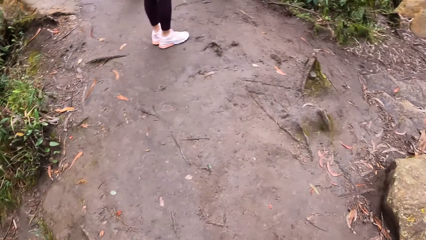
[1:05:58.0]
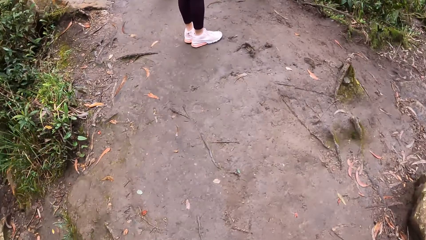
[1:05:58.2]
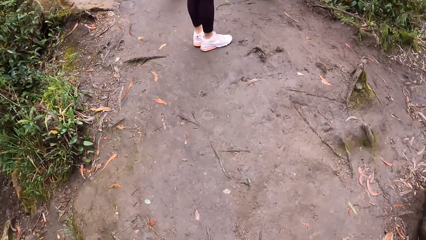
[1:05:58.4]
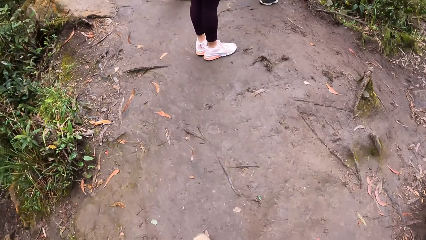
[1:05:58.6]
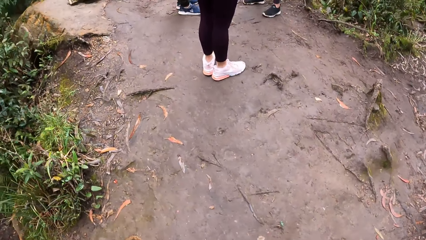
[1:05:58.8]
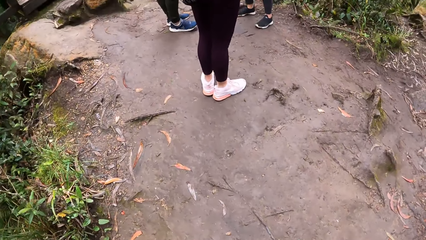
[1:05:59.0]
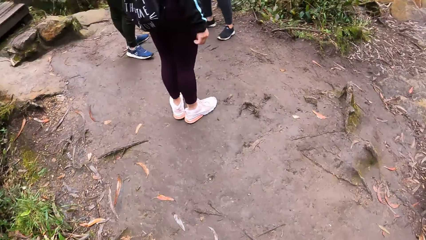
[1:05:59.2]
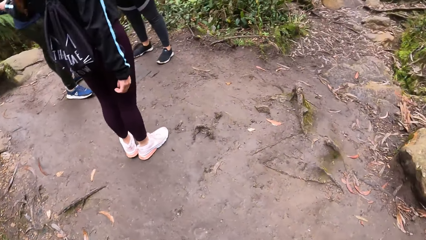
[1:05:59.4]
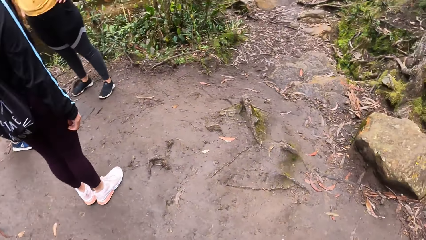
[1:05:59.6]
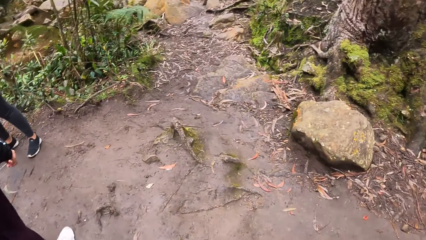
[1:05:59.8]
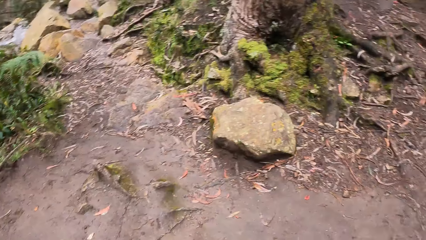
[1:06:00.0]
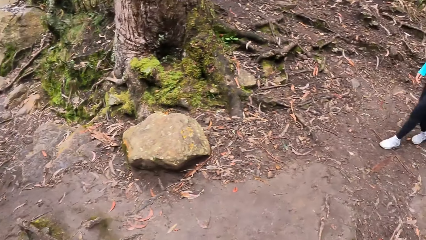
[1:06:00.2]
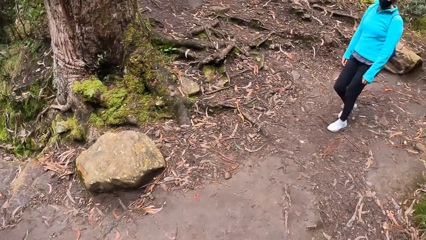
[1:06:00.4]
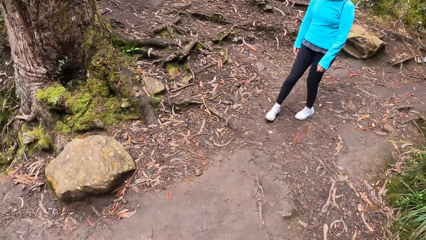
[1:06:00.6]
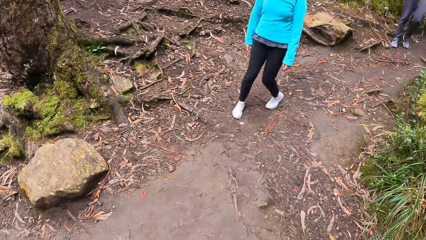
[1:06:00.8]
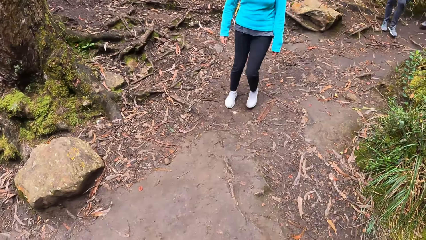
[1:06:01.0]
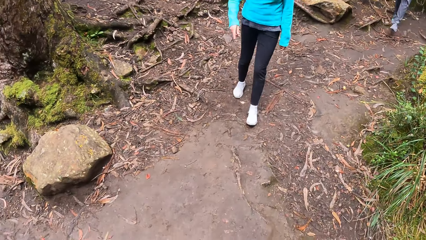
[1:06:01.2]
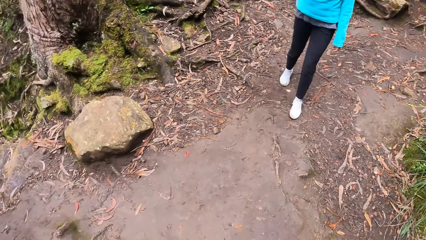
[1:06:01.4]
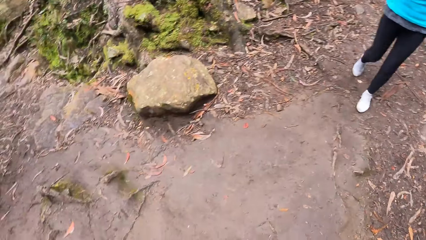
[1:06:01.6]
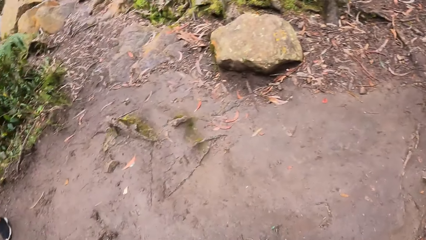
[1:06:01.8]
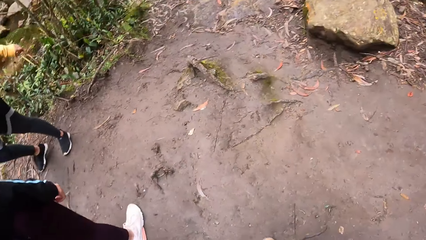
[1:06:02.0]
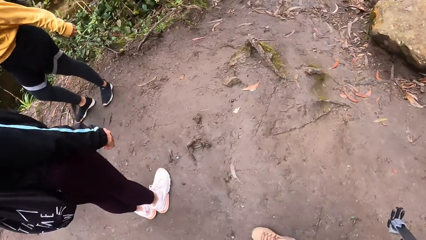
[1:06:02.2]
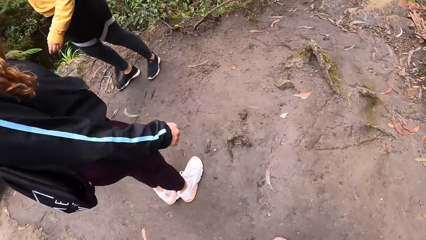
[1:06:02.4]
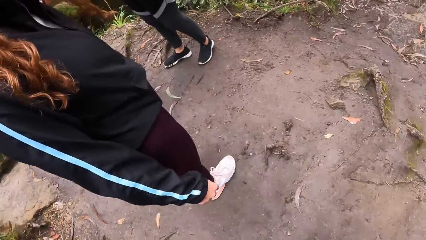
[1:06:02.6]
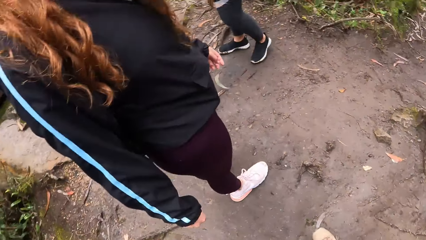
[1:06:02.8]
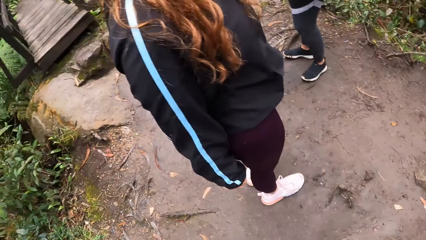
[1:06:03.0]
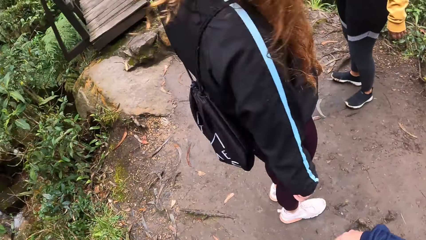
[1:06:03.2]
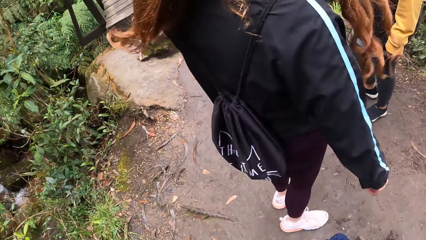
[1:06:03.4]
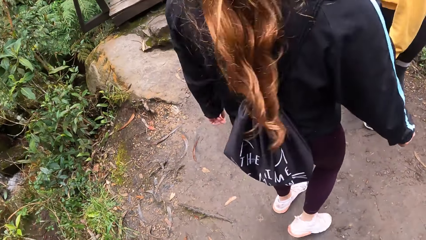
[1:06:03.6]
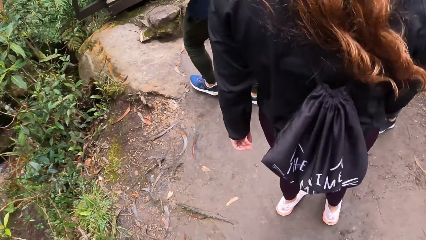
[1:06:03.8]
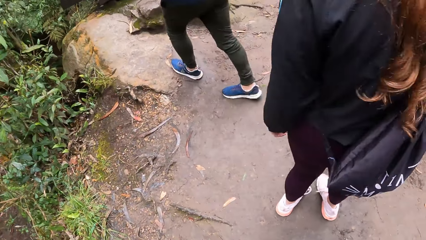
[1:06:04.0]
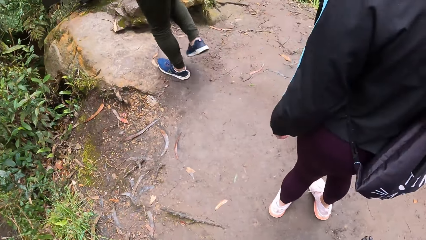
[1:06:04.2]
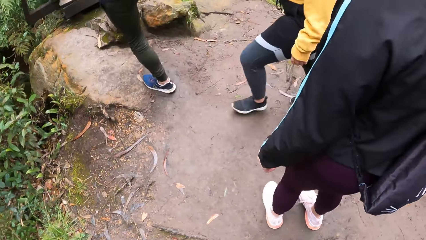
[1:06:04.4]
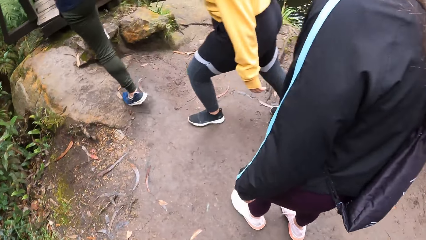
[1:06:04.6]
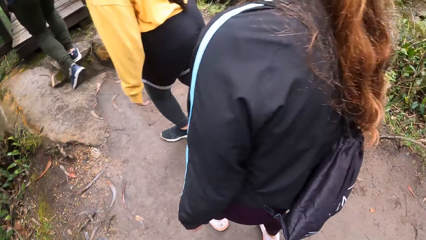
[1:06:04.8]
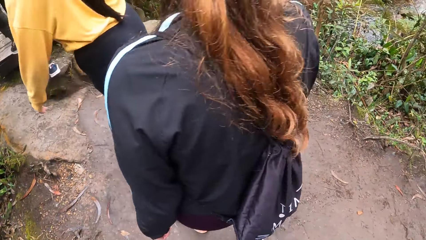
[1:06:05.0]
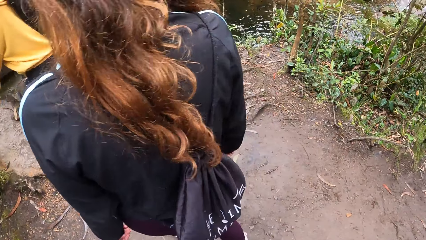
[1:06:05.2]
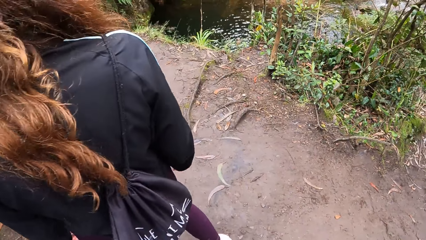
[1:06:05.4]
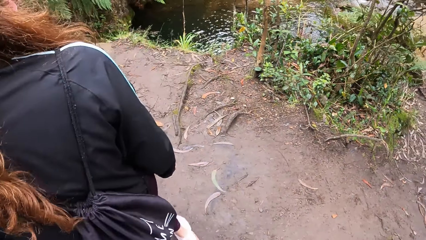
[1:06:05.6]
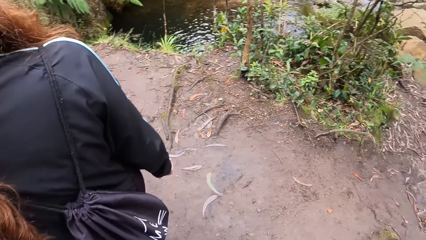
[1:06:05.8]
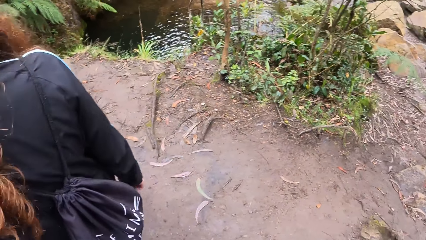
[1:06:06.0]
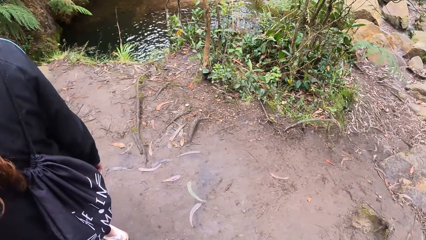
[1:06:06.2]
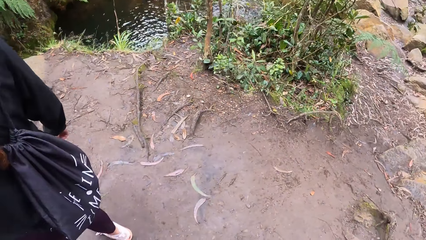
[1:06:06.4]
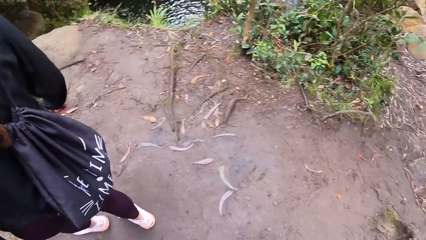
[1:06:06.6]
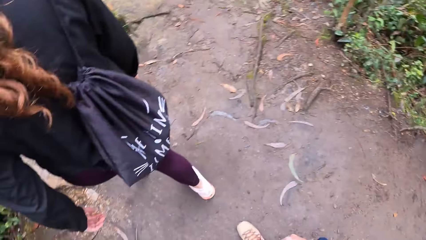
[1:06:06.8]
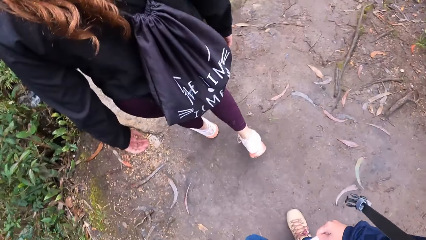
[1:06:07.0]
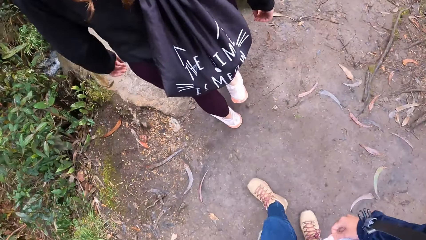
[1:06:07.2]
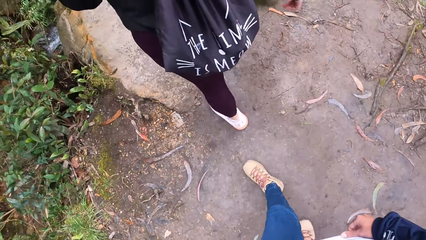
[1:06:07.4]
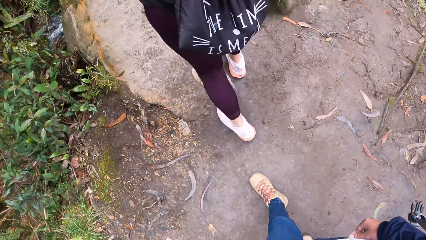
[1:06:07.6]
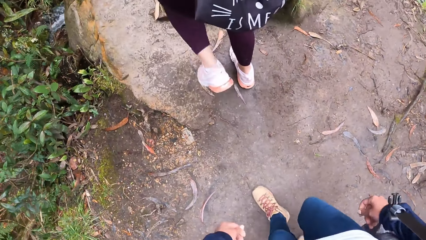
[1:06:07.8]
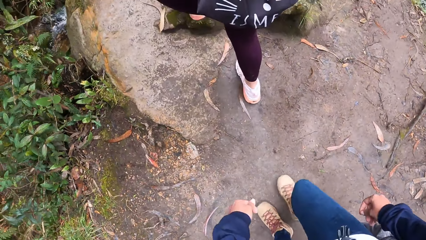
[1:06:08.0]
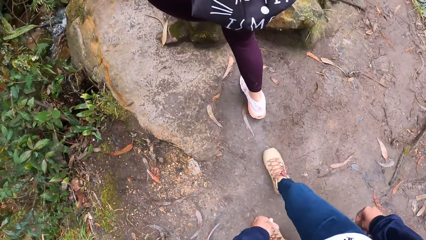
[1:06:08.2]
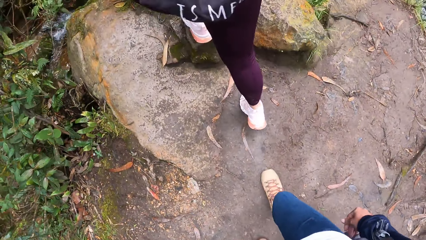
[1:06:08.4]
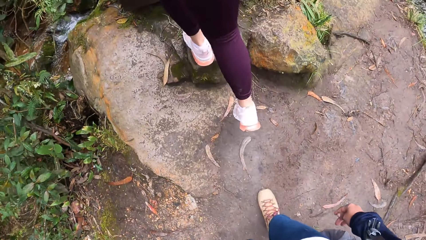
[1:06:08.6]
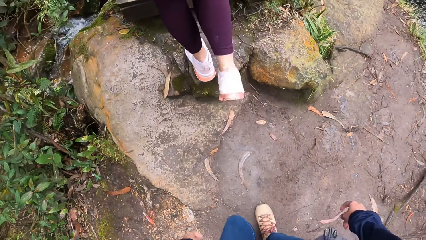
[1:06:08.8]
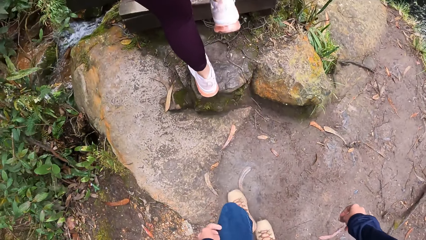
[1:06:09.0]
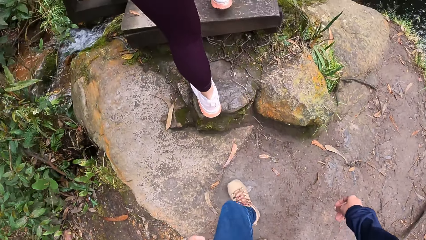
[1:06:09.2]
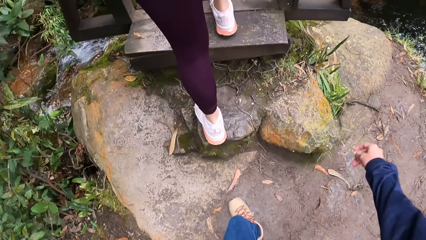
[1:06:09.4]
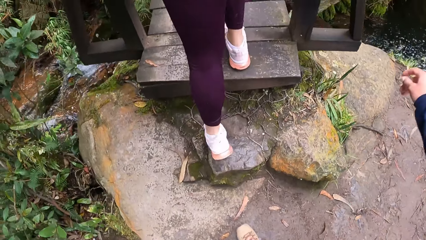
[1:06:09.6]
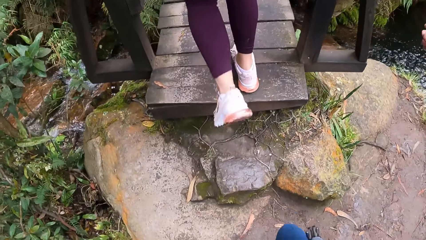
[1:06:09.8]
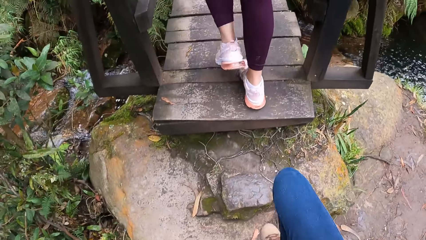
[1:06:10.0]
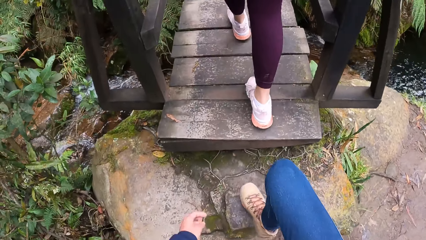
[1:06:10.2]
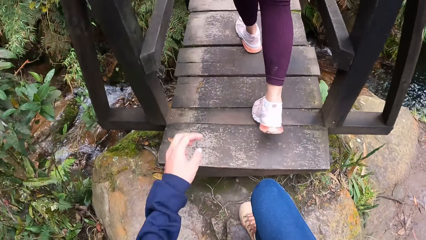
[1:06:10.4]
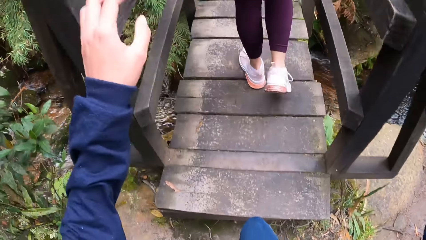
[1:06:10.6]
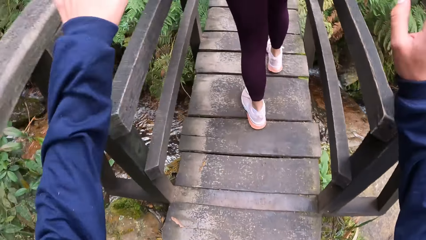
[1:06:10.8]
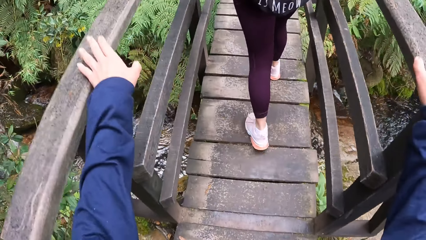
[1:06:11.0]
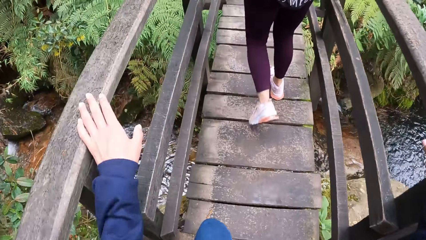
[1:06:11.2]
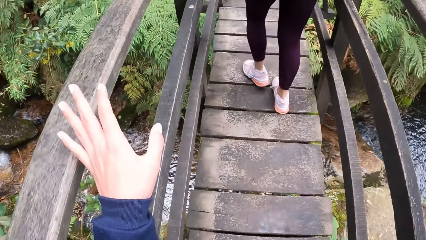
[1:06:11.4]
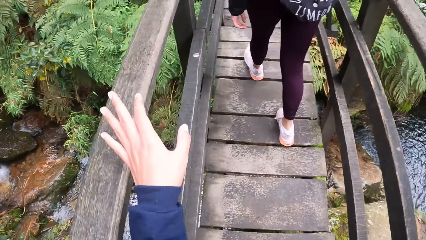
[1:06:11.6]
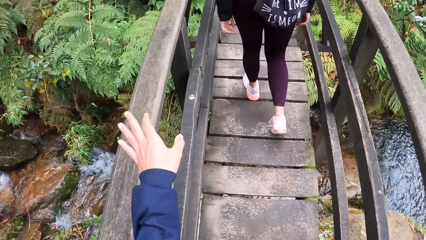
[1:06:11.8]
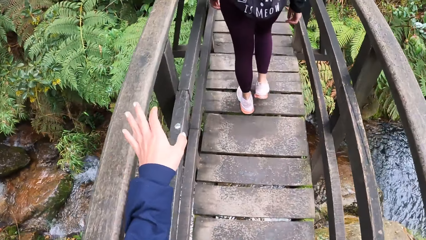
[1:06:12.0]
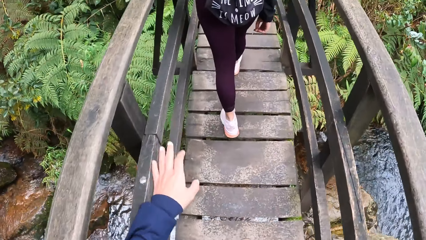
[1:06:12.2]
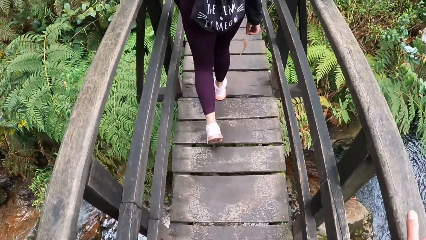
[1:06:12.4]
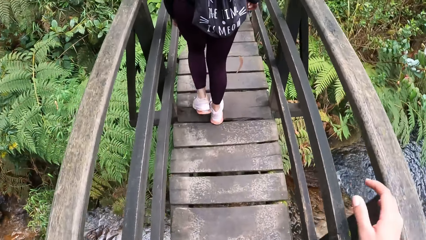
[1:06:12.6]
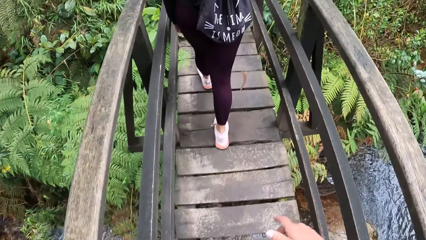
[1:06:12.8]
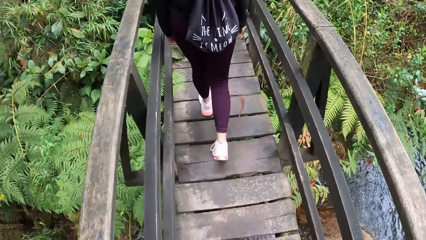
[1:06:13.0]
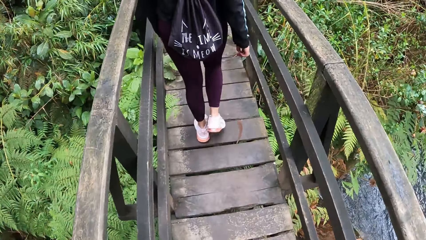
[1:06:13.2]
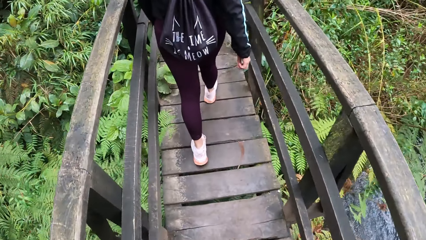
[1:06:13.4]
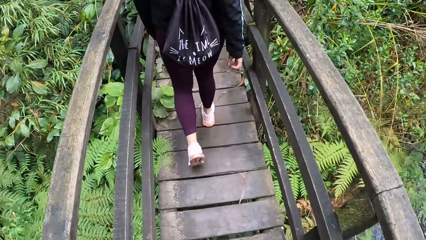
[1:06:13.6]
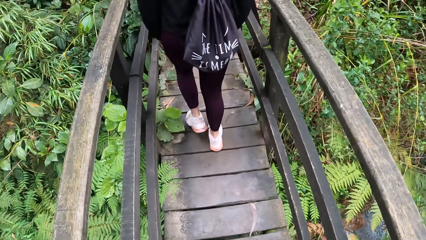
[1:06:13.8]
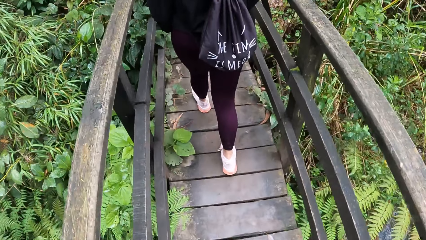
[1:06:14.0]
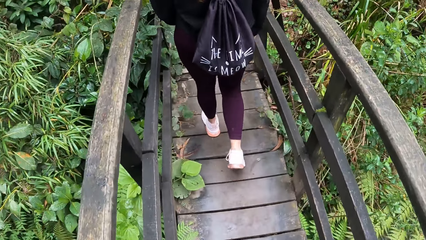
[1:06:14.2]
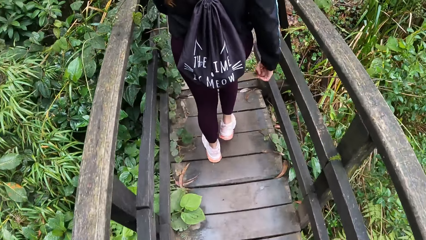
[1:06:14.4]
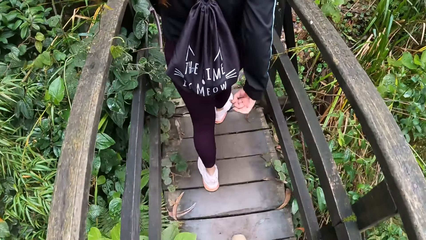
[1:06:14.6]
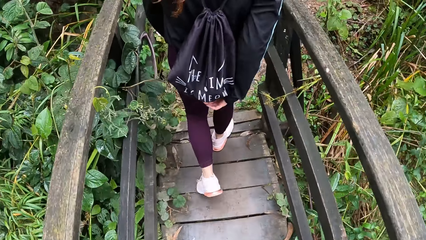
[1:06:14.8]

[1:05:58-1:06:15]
The camera wearer looks around. A woman interacts with the camera wearer, another woman, a man and a third woman. The man walks through a bridge in the forest with the third woman, the second woman and the camera wearer. The camera wearer walks behind a lady. They climb onto the bridge and walk on the bridge.
